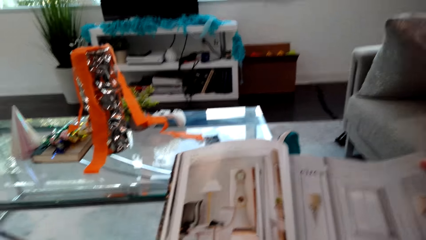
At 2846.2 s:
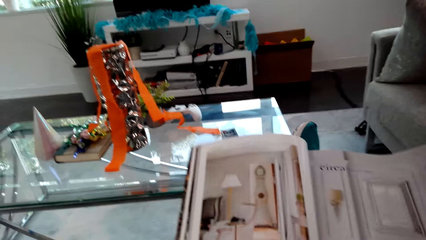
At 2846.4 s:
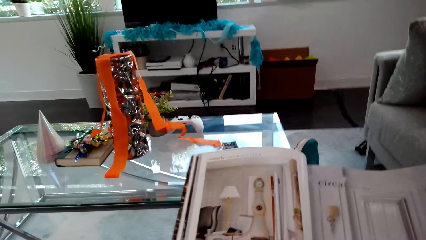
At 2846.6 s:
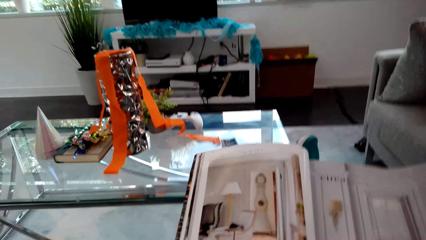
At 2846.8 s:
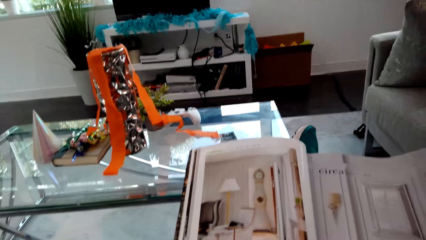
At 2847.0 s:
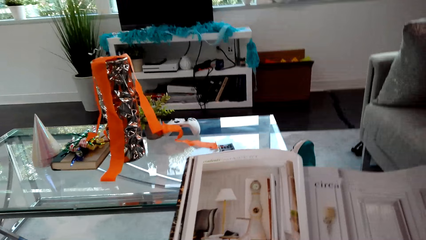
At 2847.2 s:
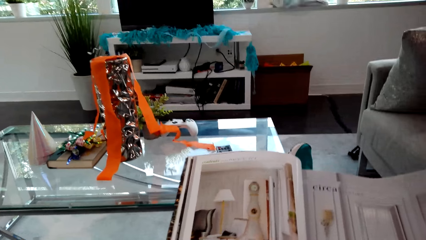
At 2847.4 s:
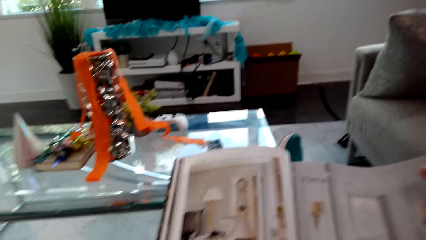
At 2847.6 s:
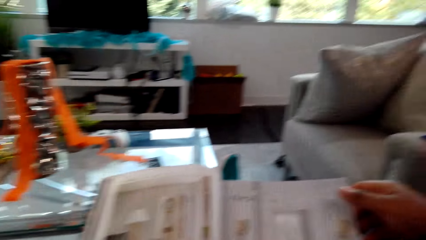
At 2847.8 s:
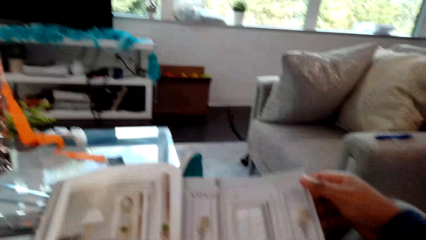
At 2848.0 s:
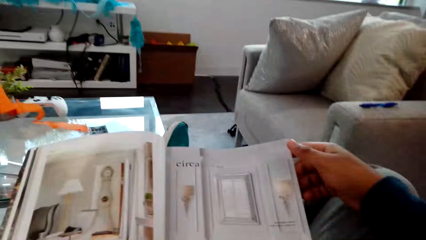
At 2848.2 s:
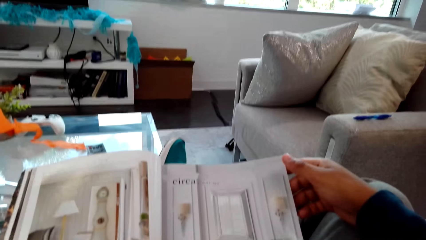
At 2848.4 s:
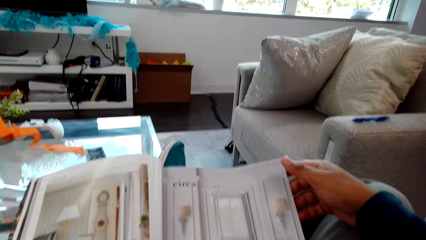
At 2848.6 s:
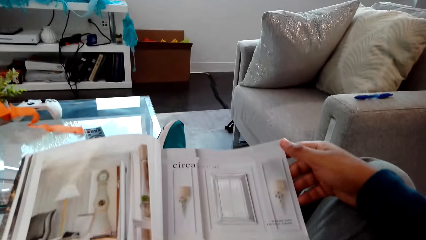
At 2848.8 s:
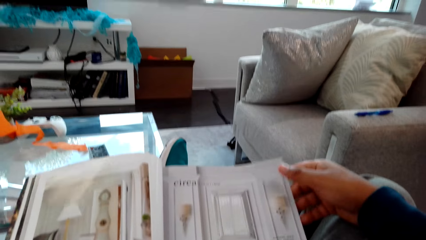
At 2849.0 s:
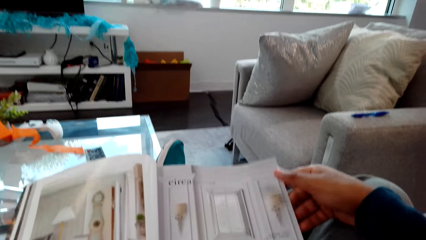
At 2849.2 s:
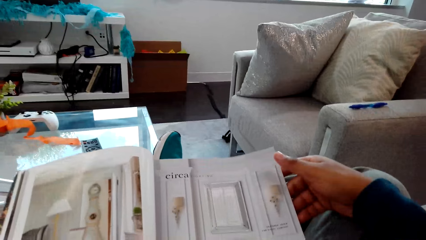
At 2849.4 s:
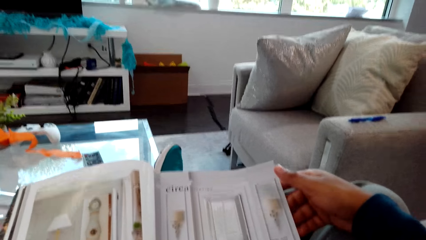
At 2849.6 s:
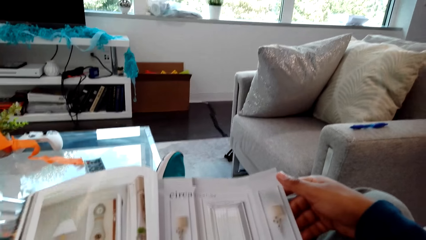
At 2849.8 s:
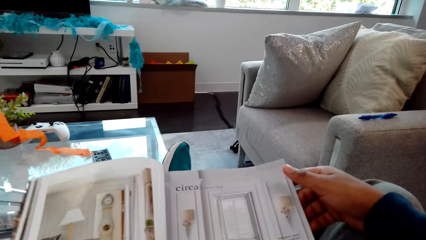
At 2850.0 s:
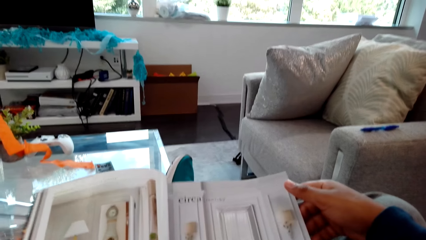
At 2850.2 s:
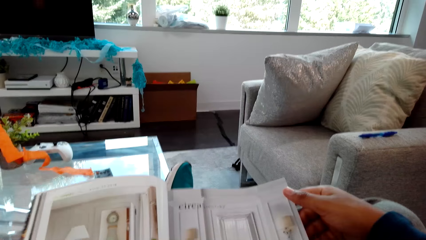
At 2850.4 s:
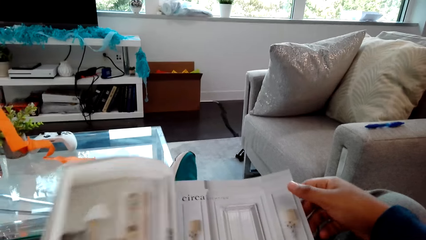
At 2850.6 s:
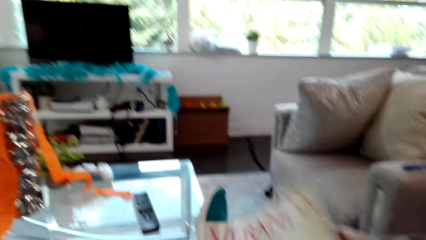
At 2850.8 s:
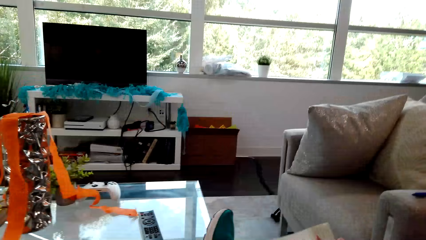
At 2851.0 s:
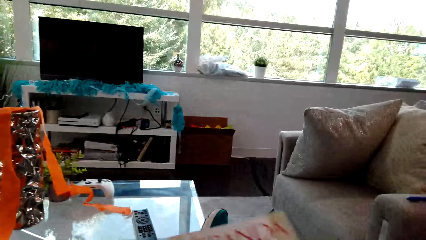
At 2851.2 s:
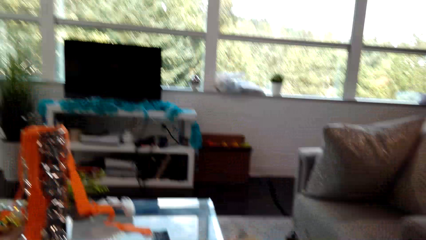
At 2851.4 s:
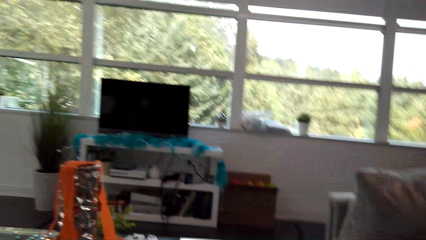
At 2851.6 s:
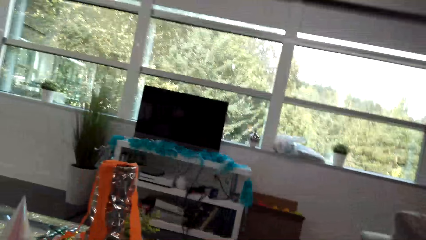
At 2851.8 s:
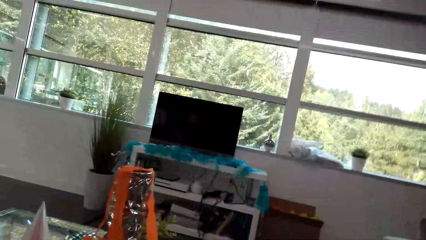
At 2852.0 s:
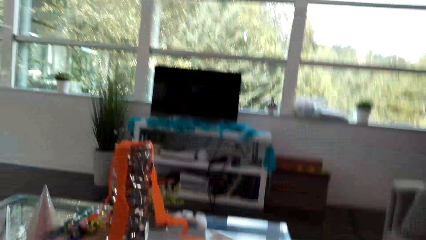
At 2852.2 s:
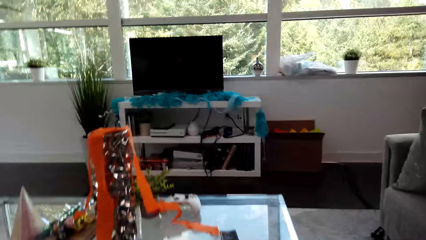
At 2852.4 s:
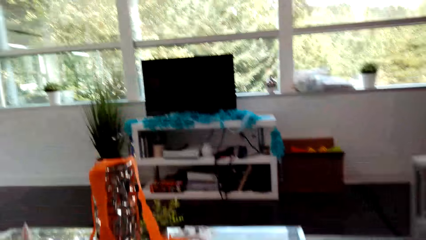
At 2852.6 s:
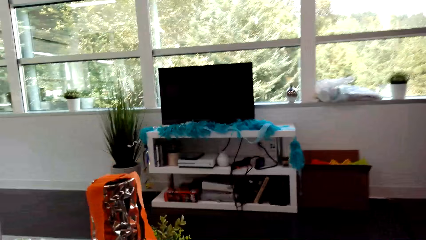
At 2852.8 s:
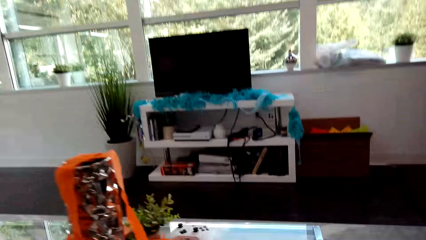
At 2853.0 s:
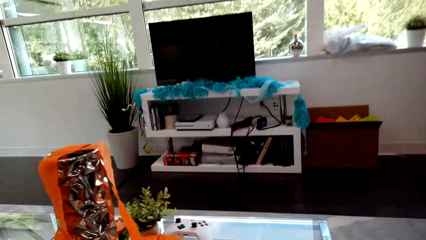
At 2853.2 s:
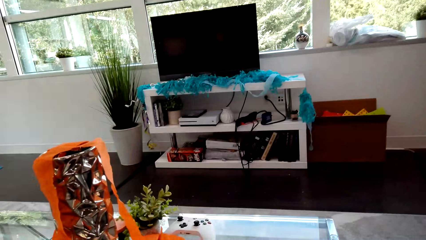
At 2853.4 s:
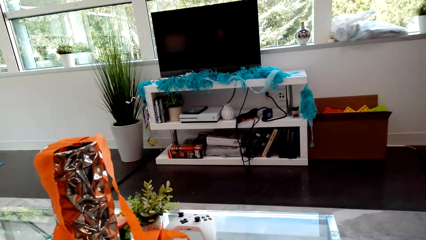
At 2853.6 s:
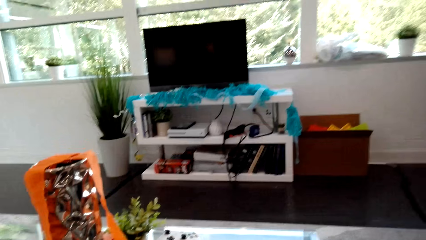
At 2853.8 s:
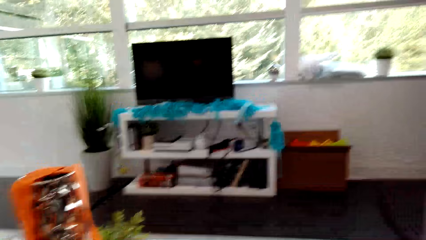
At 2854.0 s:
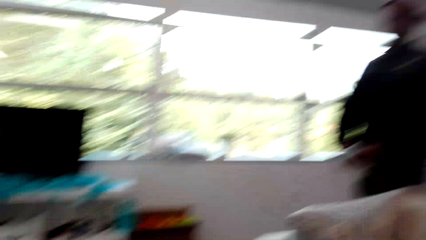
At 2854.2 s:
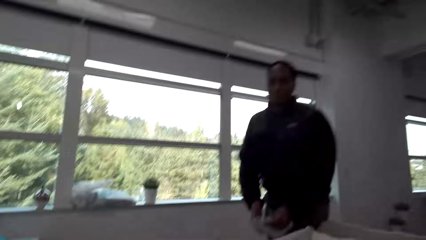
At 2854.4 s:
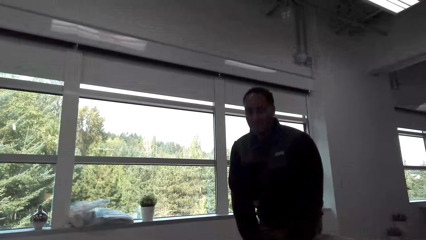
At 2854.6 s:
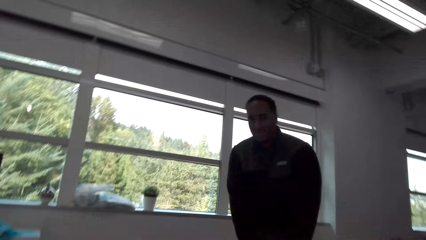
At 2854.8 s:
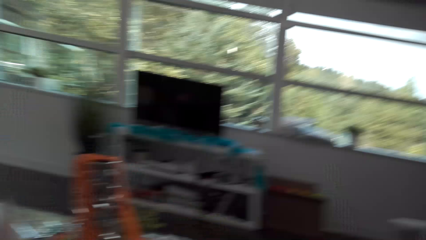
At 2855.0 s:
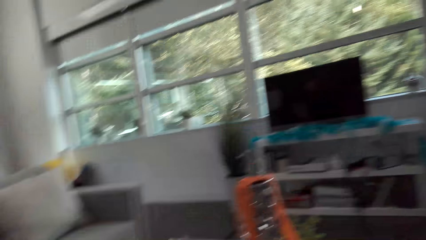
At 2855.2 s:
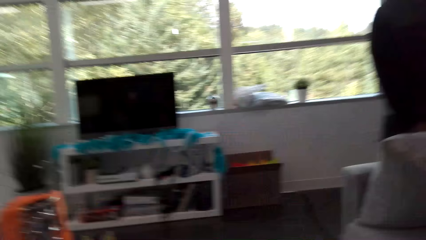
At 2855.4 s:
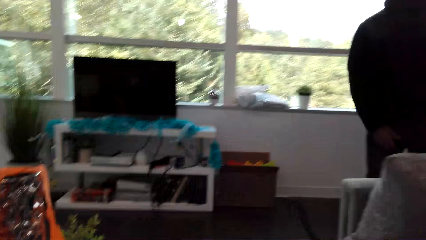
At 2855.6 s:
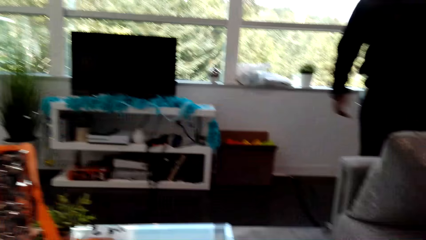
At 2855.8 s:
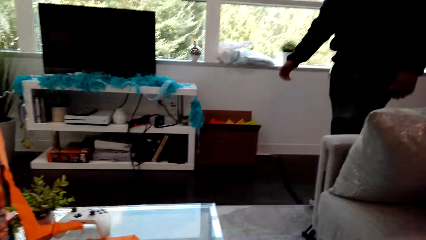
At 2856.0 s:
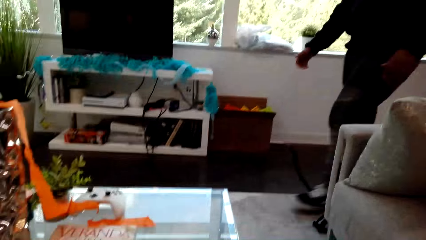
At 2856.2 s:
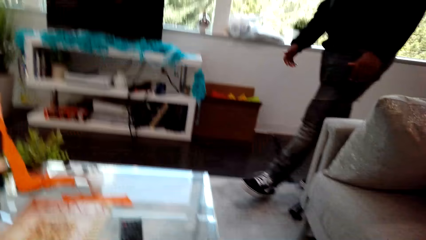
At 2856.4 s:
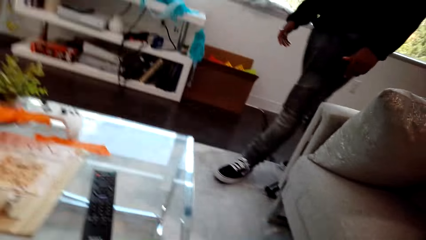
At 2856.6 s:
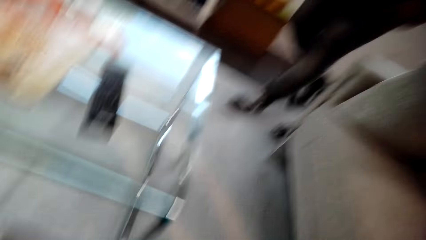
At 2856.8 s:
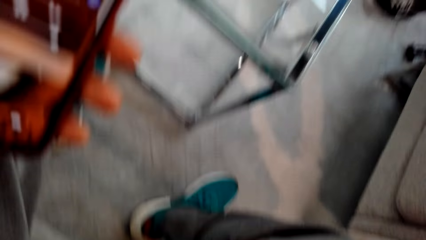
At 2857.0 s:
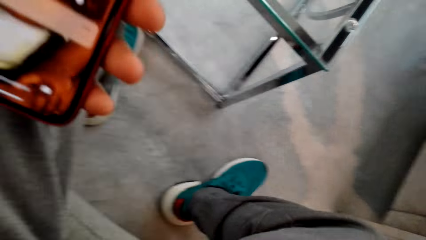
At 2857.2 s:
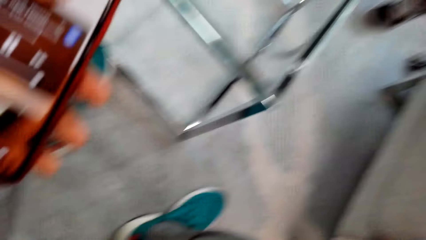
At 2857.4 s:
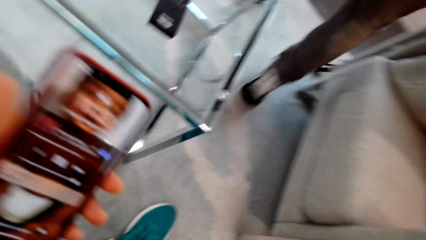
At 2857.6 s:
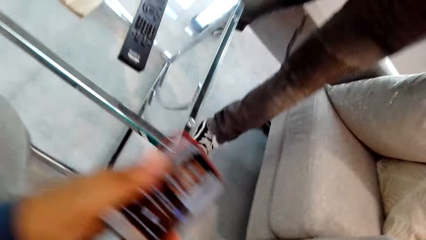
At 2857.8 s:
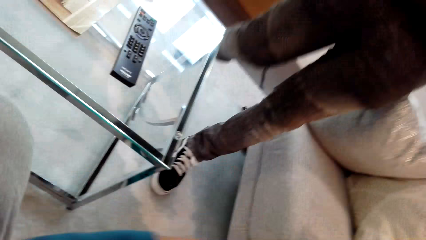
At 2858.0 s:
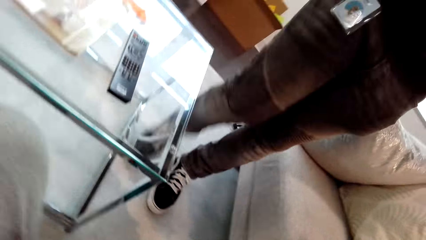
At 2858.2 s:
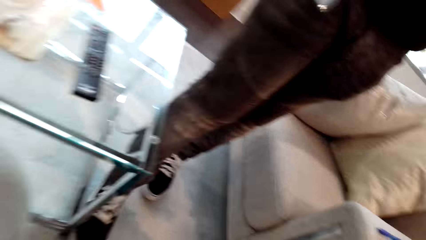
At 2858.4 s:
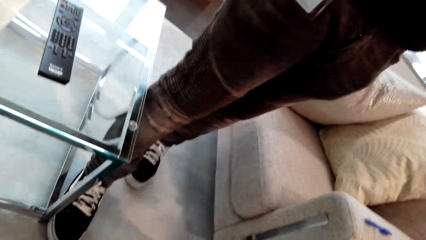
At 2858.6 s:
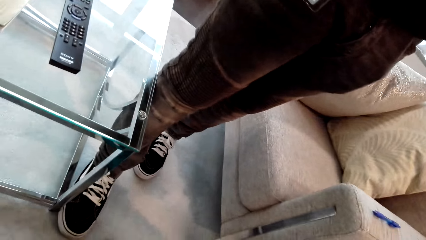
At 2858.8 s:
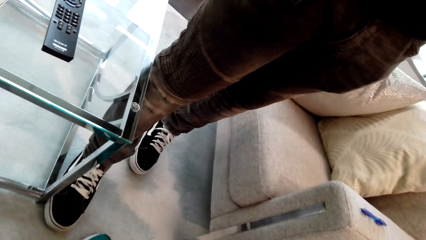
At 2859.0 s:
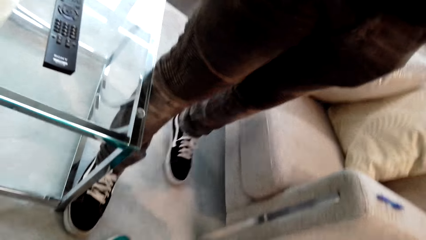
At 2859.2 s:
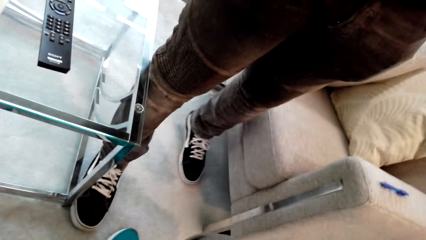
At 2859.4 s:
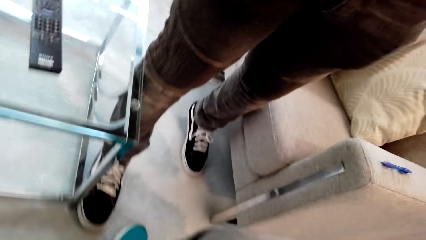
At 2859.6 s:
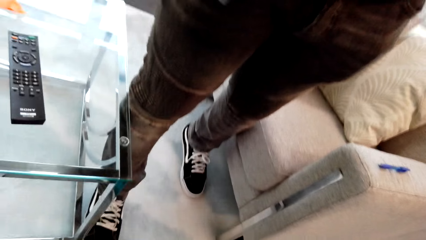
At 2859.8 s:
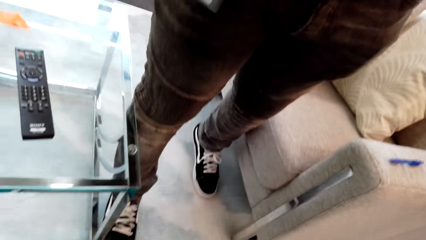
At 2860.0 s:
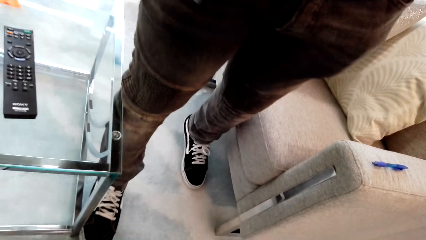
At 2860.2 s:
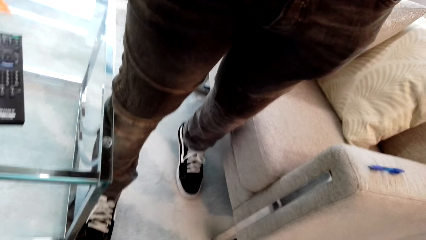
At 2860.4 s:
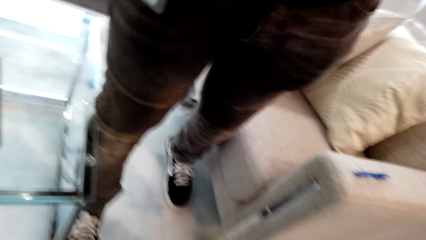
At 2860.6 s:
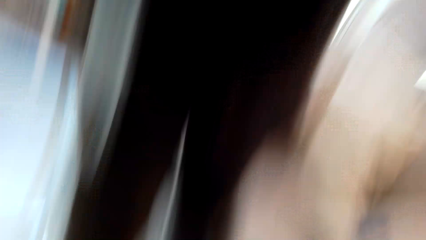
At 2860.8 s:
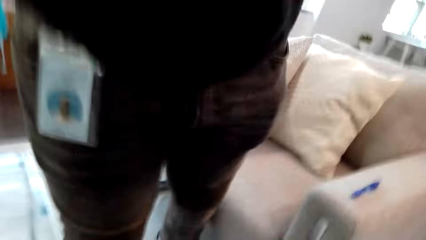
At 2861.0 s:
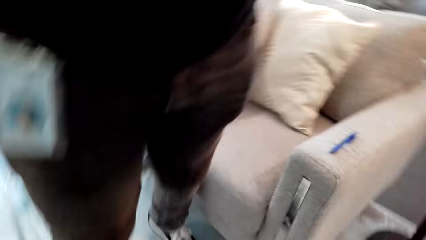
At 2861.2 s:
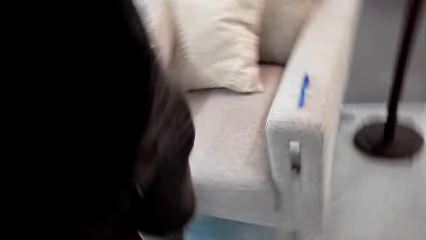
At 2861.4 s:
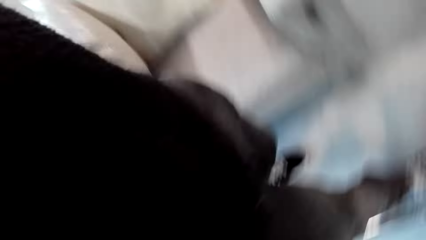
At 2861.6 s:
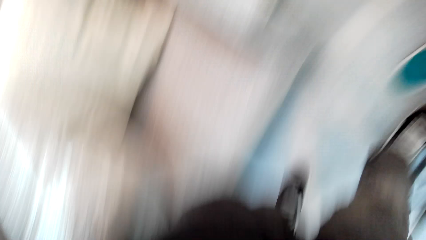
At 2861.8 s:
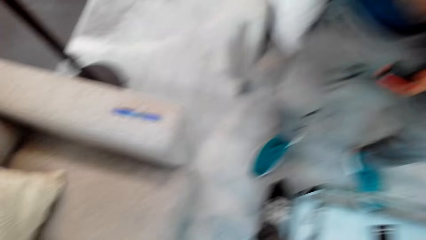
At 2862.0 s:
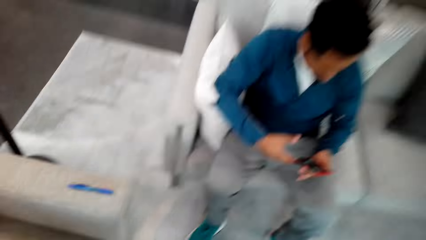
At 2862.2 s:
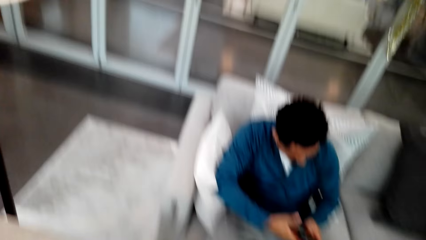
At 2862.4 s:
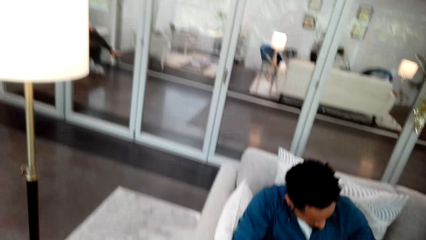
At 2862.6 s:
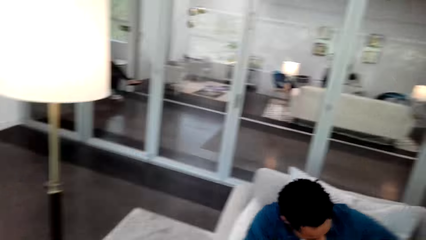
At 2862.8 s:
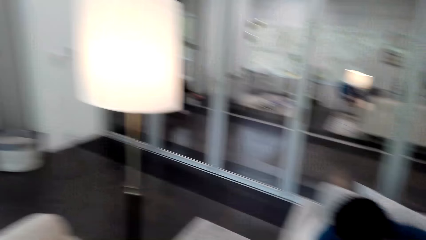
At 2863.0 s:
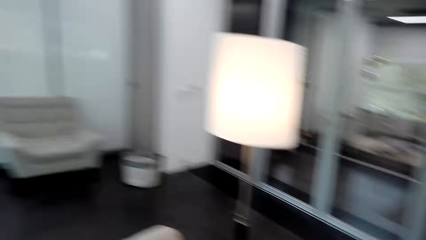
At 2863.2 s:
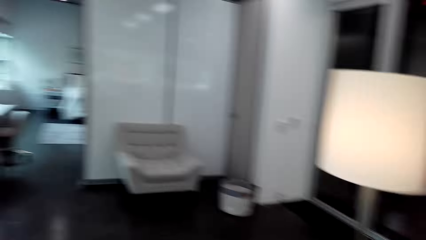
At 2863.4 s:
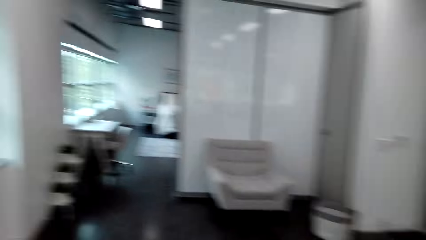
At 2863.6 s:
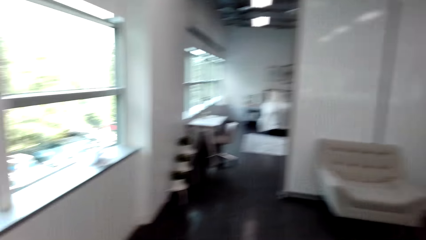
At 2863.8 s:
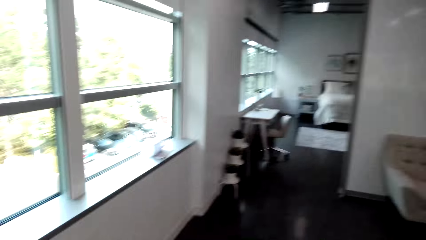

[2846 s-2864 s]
The camera wearer closes a magazine. They look around. A man moves around. The camera wearer moves a hand. The man takes a camera.
